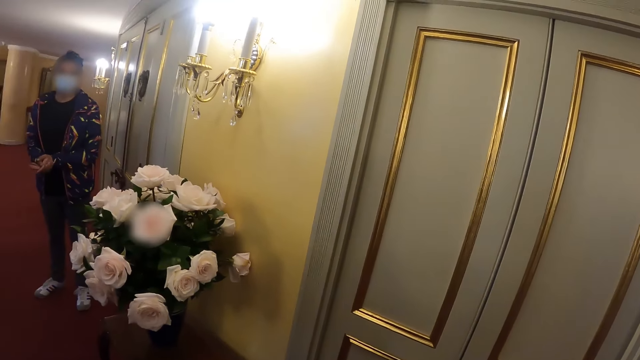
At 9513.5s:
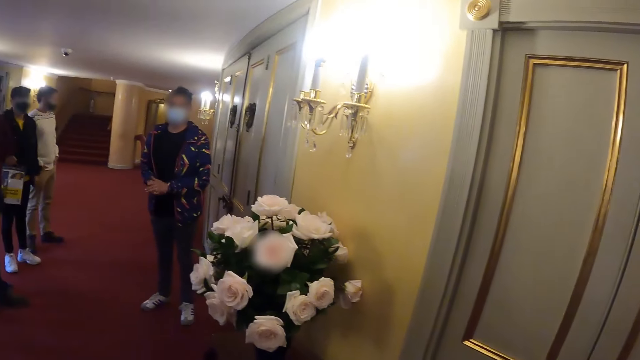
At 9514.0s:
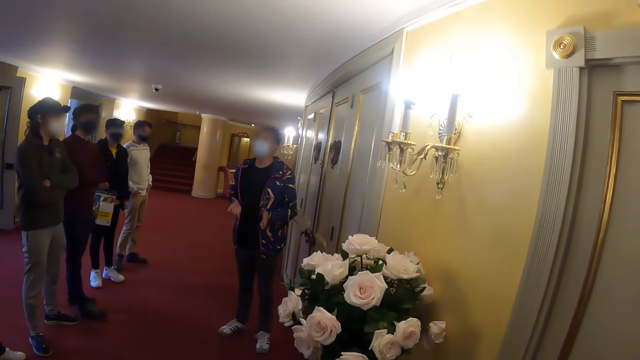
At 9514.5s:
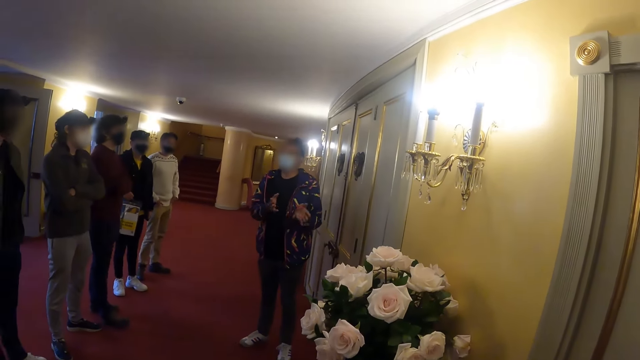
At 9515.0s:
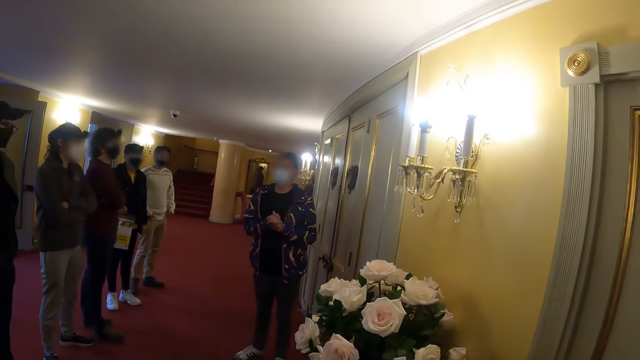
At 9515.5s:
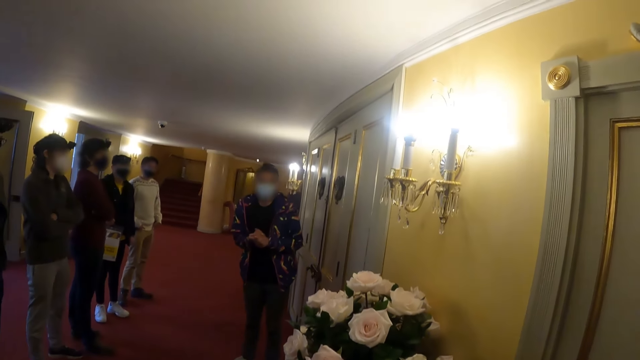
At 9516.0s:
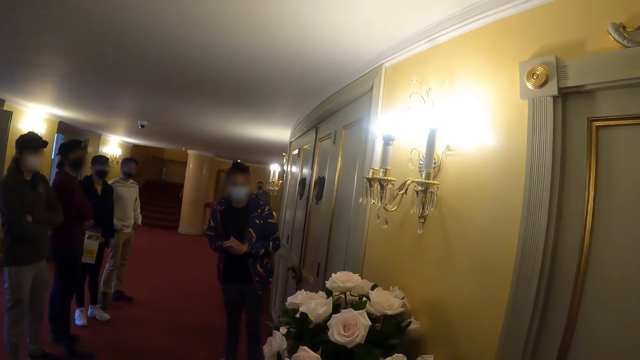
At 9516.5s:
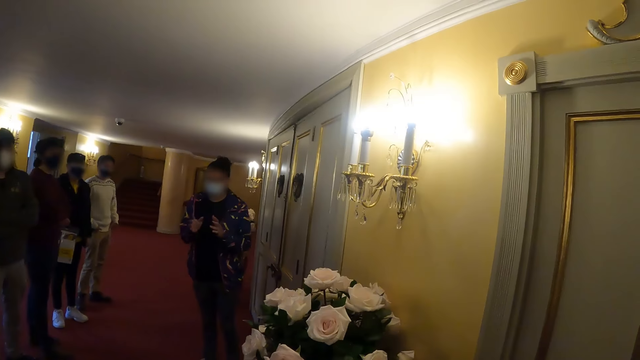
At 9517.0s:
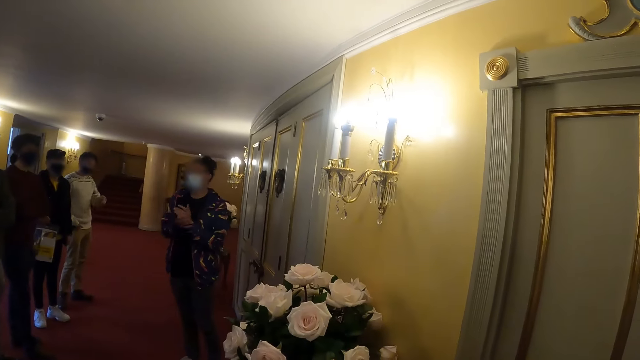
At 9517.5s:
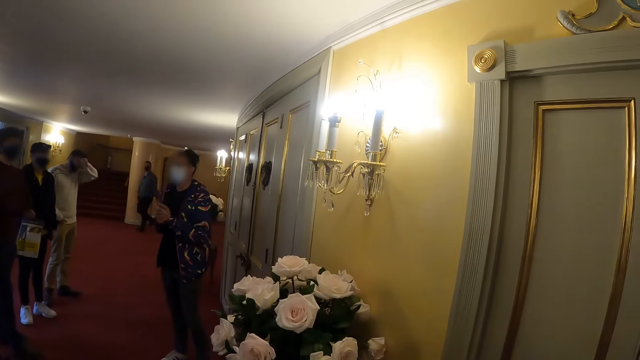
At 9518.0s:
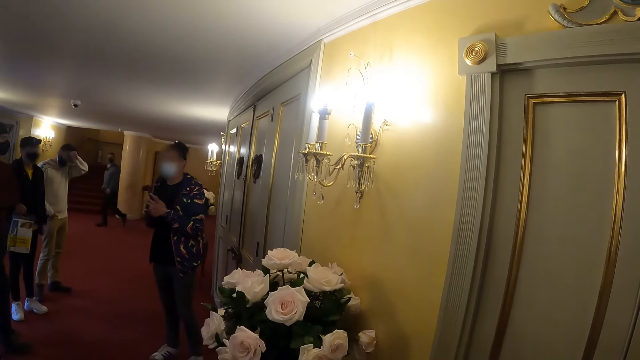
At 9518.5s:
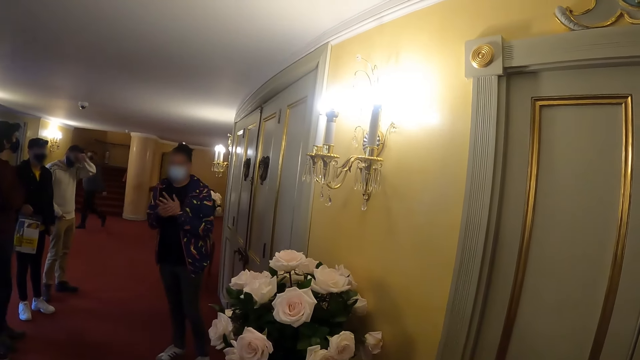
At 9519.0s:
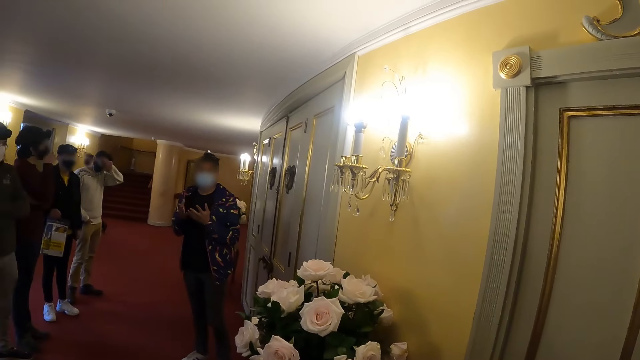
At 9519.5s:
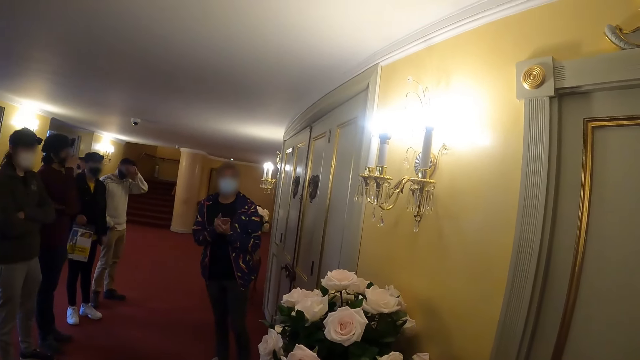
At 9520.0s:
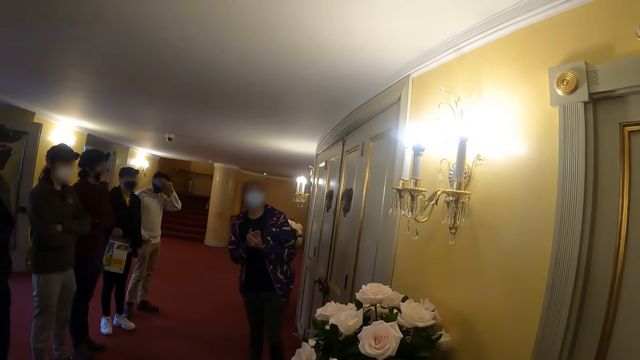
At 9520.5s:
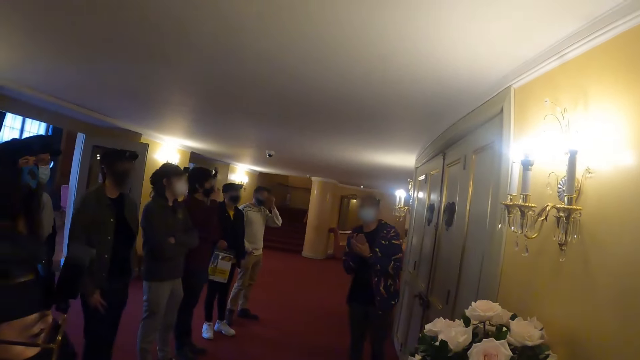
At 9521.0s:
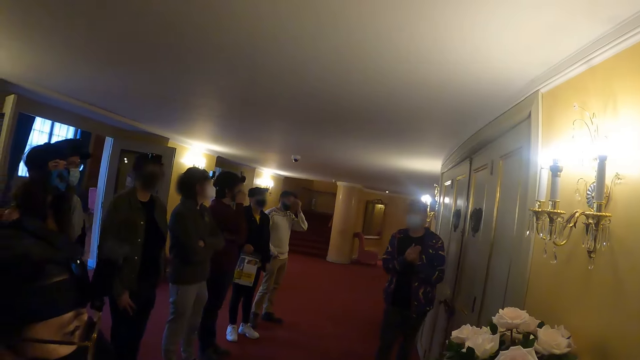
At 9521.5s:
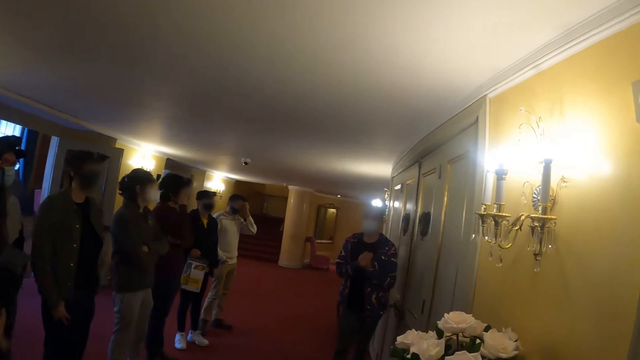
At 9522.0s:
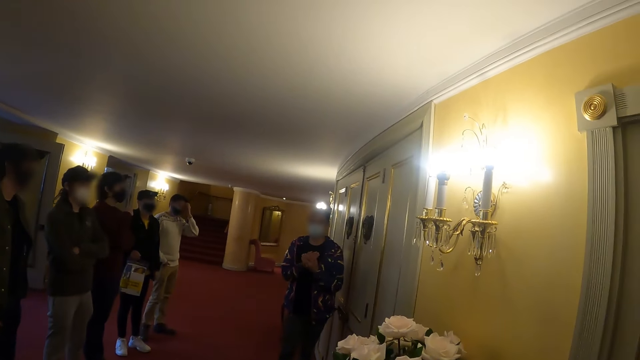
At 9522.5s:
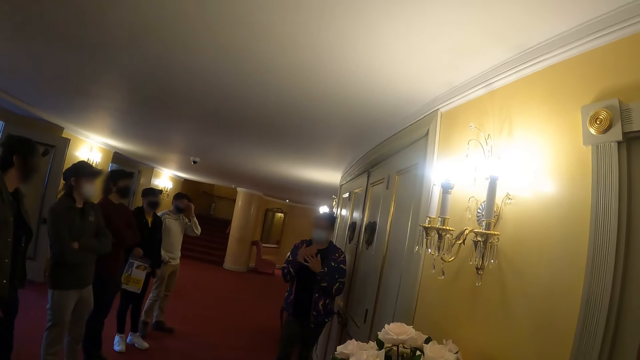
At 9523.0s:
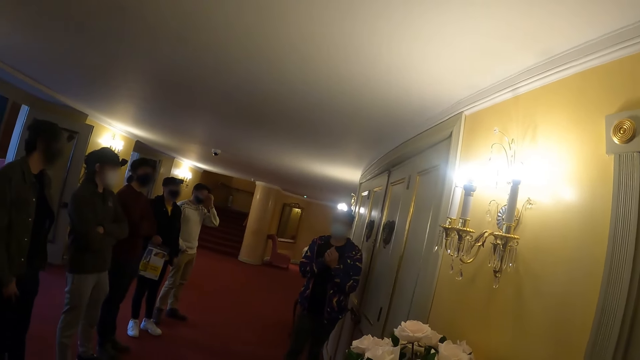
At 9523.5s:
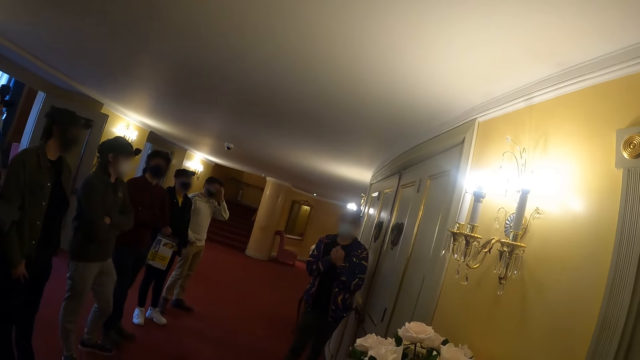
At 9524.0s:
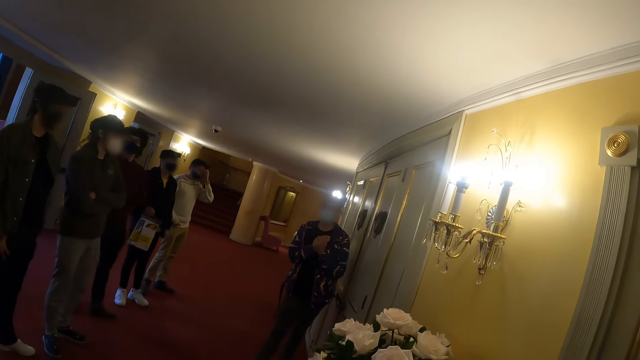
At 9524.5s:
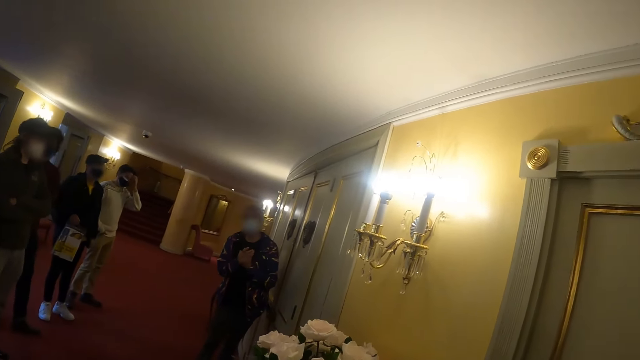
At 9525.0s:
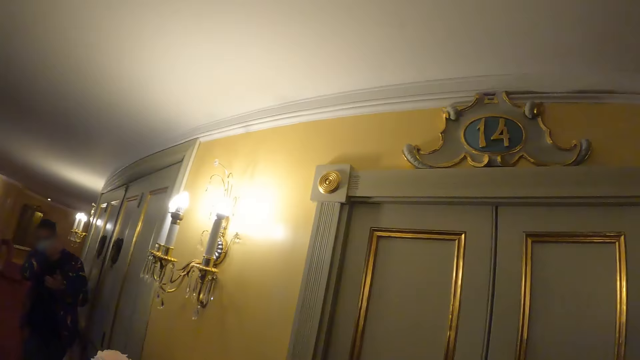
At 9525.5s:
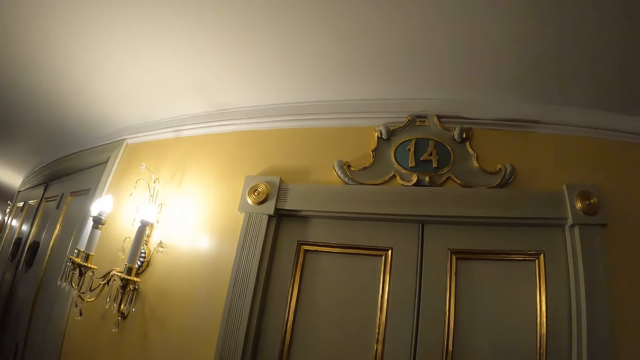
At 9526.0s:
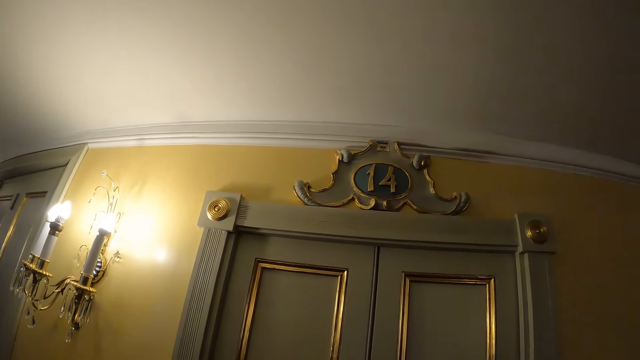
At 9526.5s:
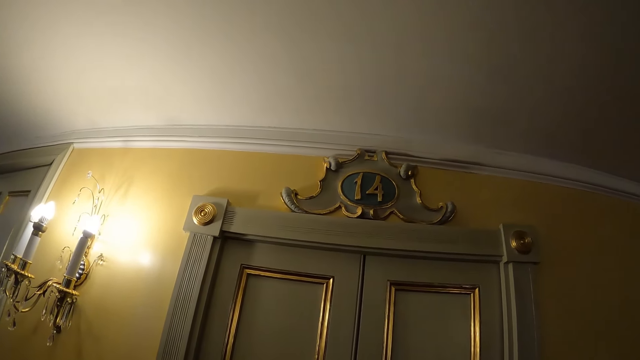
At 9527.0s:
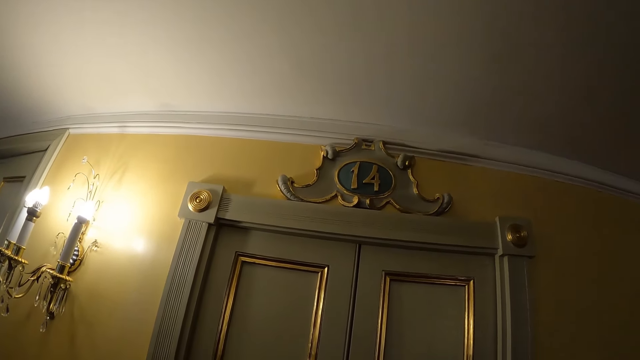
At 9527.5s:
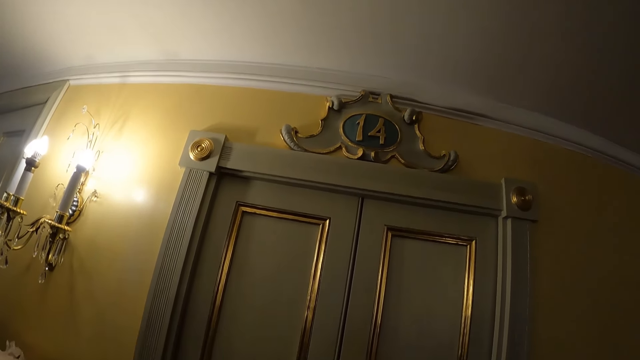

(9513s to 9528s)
A person stares in the room. The person speaks. The camera wearer looks around the room.

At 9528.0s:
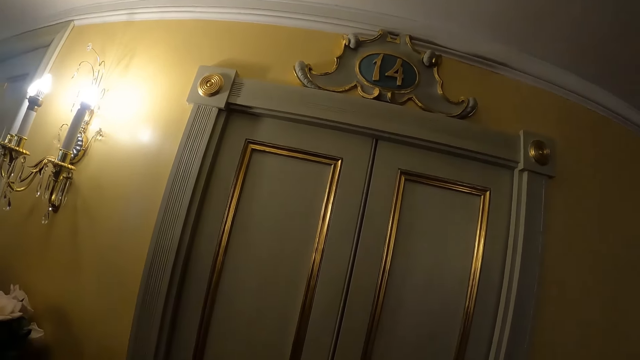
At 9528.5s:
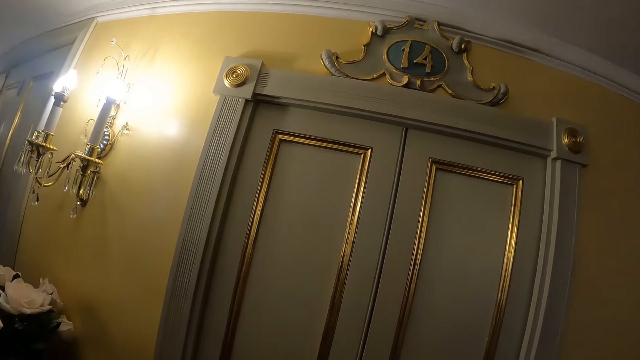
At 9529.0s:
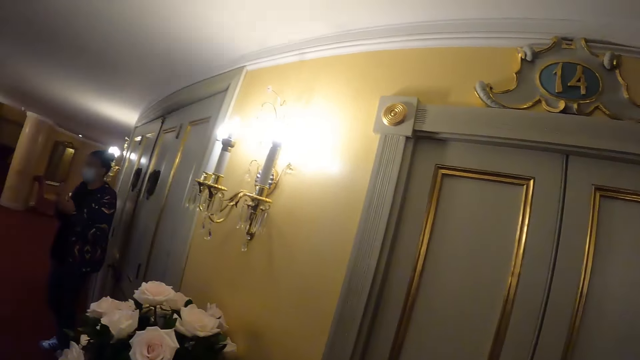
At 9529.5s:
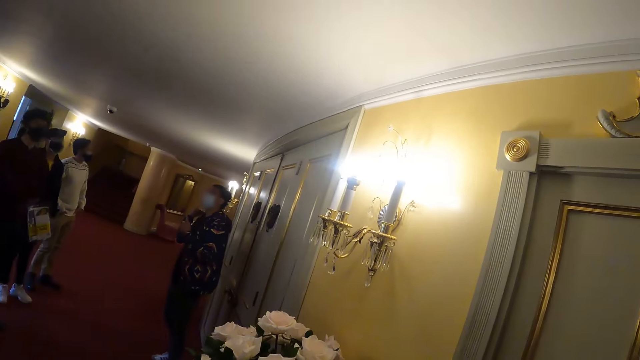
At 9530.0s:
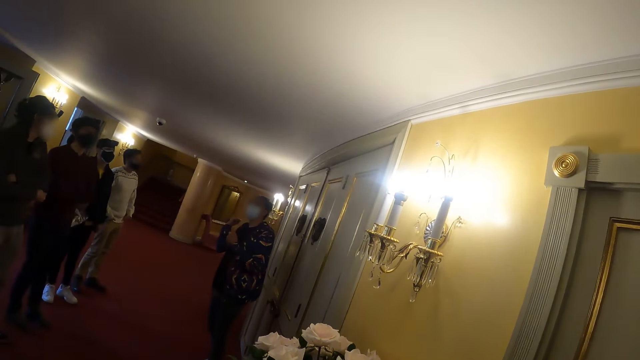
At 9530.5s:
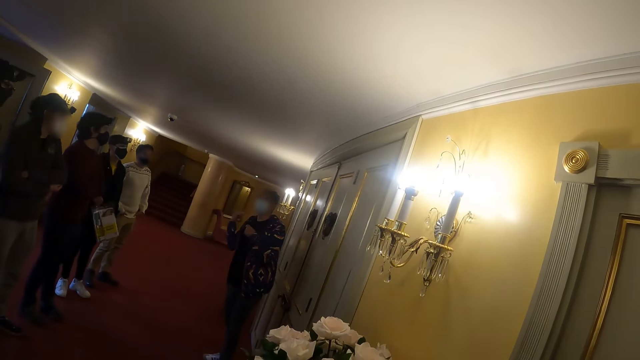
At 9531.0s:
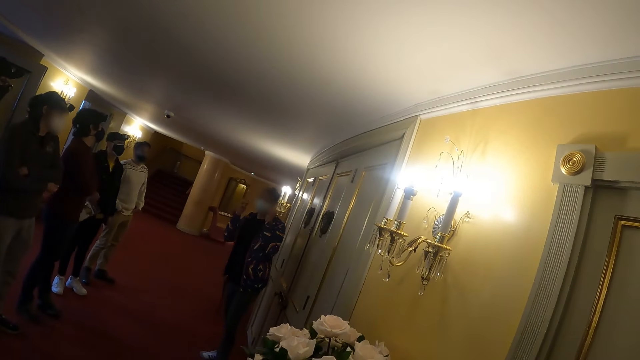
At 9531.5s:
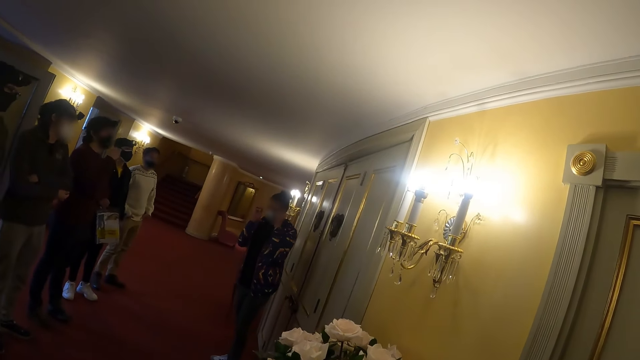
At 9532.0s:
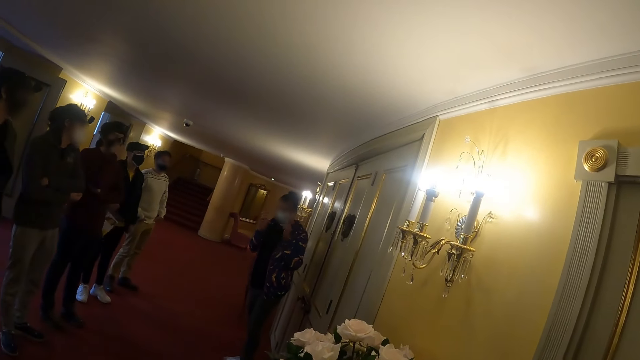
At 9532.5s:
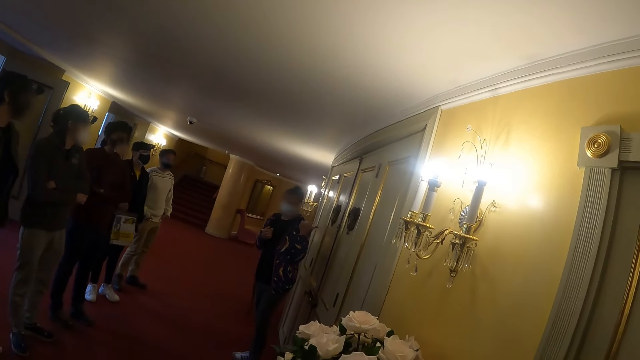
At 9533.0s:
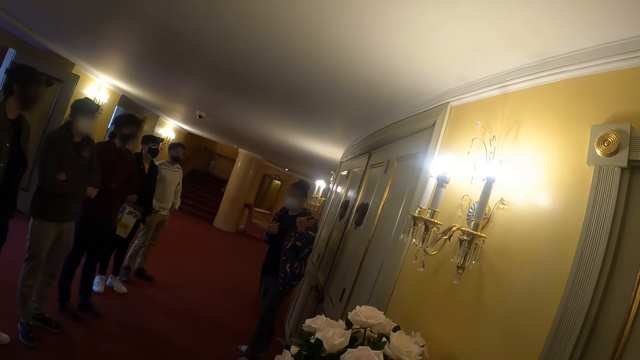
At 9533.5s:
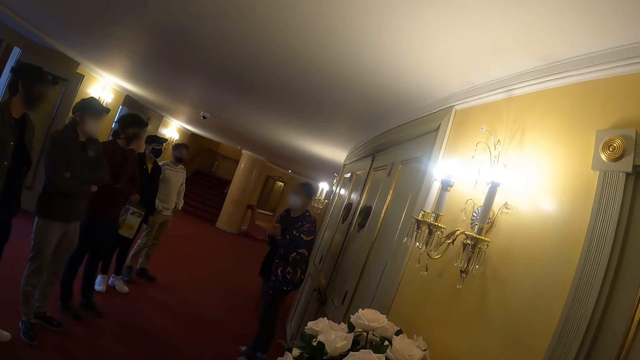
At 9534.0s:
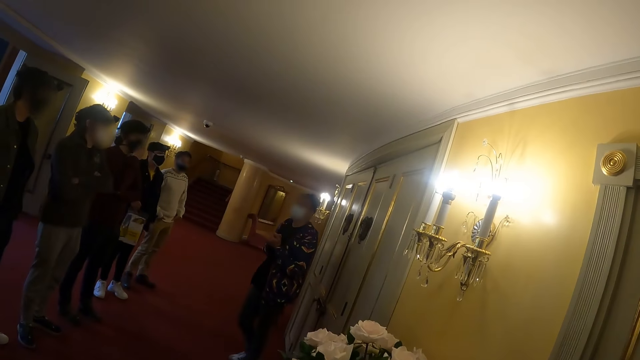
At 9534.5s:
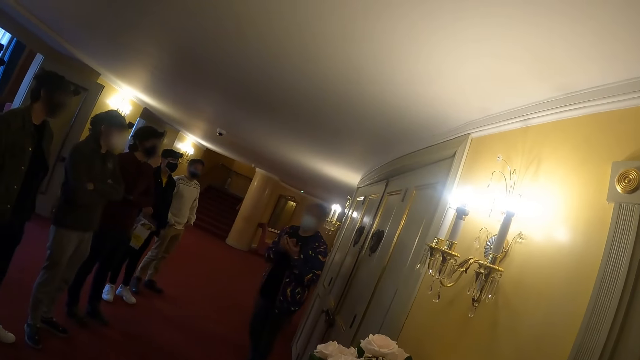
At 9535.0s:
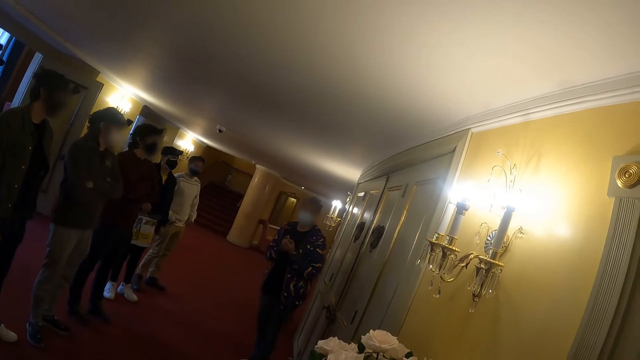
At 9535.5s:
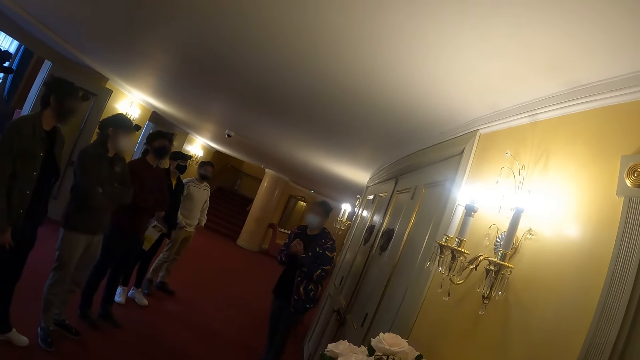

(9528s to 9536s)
A man adjusts a face mask. The man speaks.
